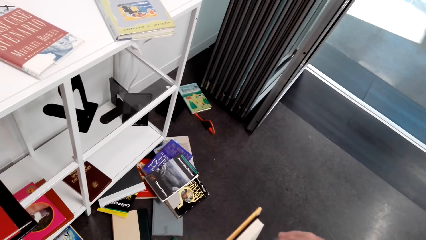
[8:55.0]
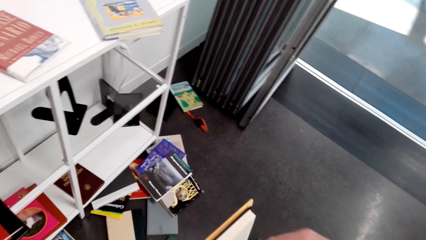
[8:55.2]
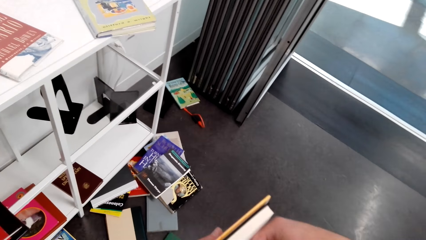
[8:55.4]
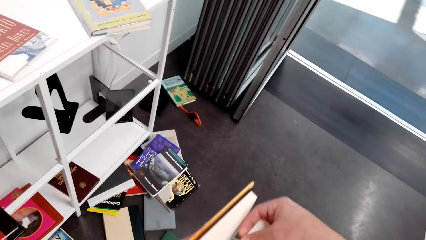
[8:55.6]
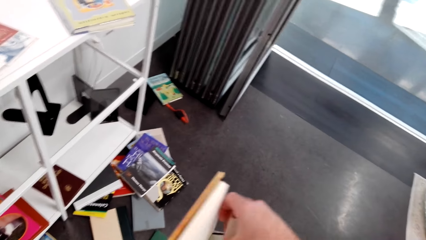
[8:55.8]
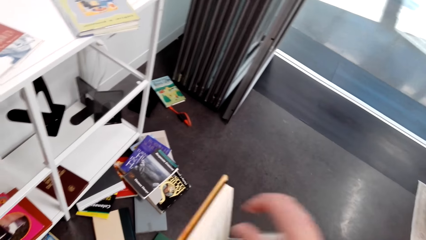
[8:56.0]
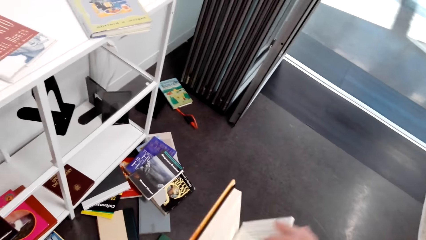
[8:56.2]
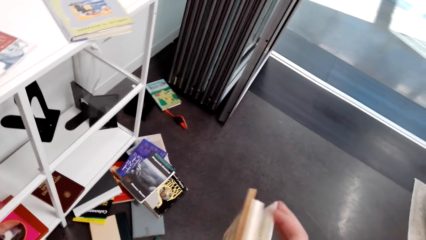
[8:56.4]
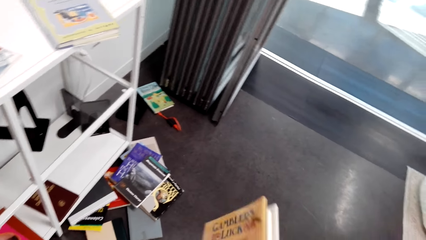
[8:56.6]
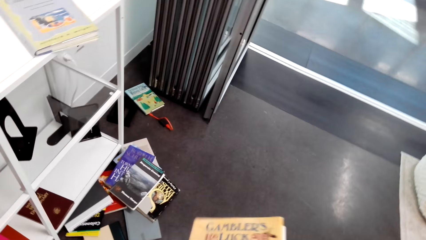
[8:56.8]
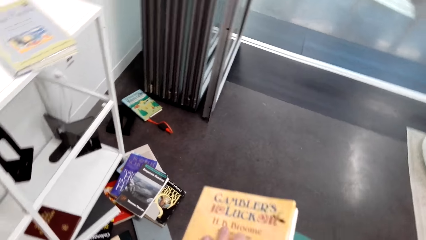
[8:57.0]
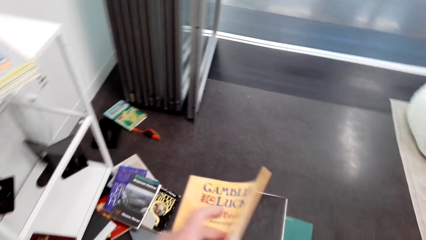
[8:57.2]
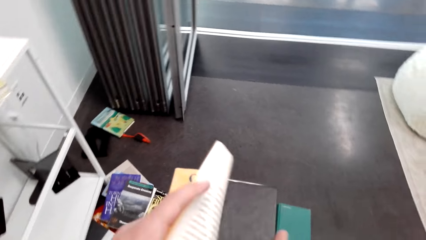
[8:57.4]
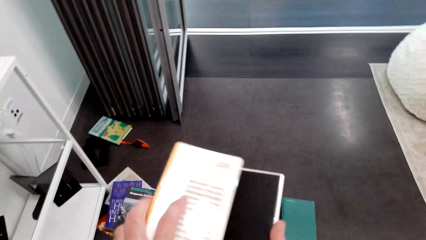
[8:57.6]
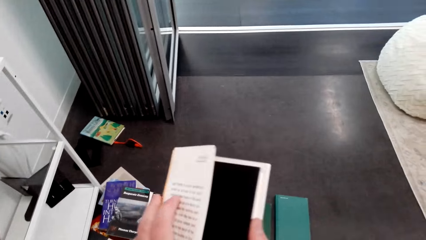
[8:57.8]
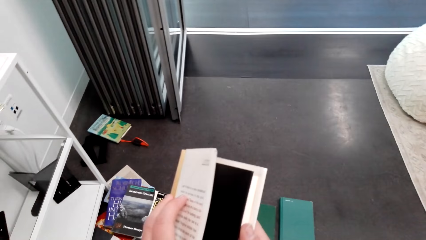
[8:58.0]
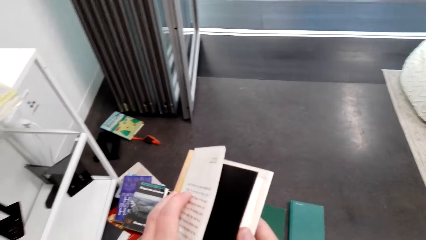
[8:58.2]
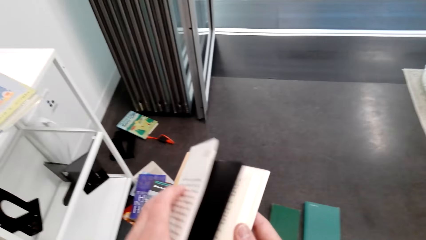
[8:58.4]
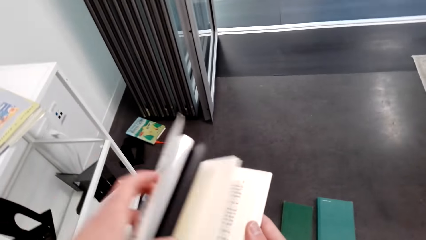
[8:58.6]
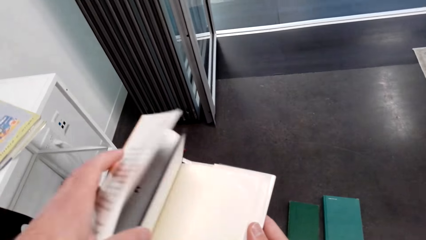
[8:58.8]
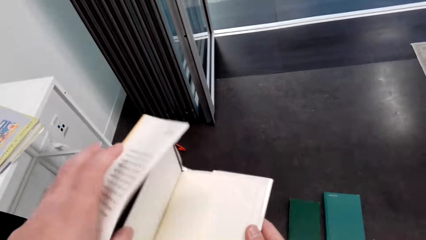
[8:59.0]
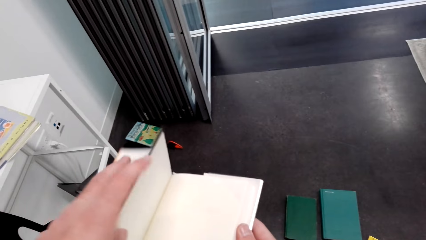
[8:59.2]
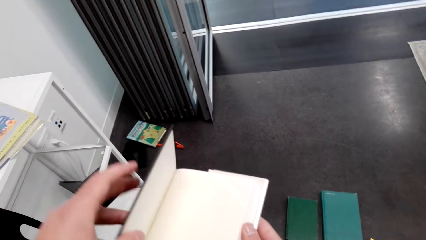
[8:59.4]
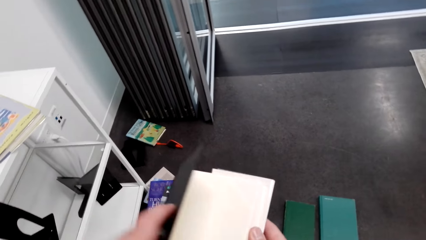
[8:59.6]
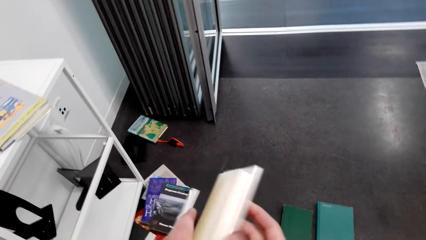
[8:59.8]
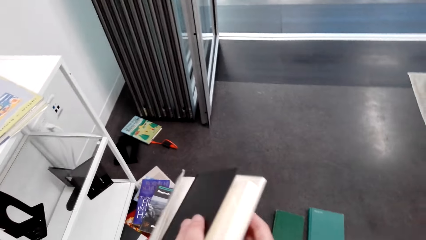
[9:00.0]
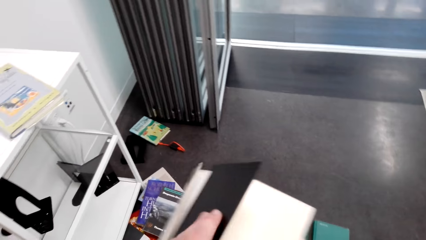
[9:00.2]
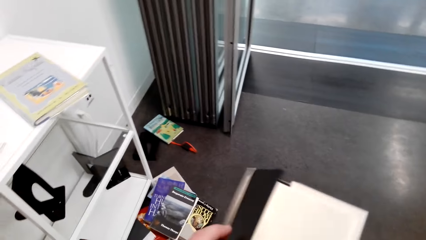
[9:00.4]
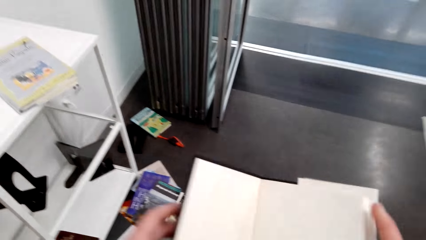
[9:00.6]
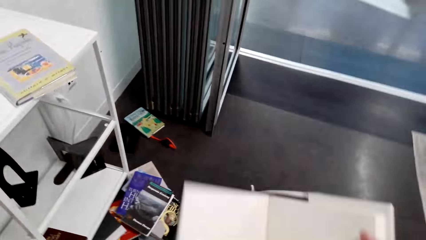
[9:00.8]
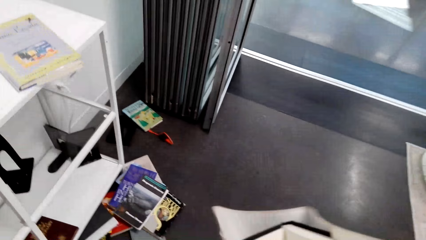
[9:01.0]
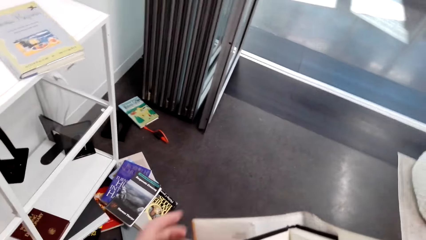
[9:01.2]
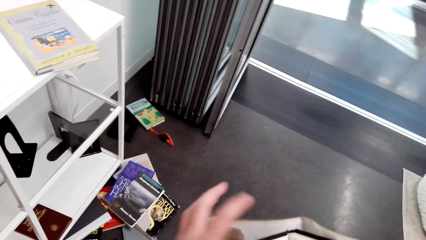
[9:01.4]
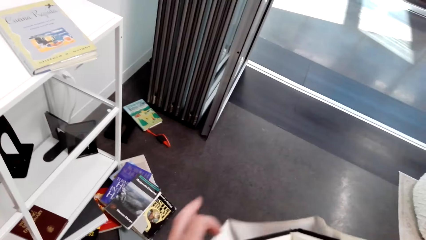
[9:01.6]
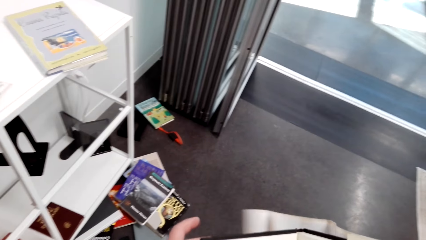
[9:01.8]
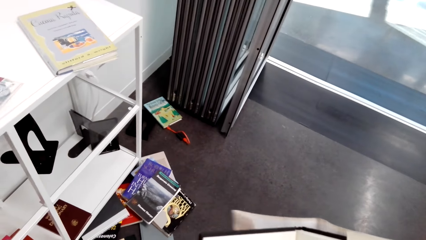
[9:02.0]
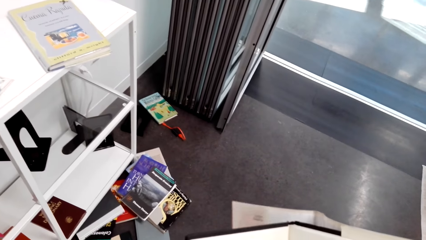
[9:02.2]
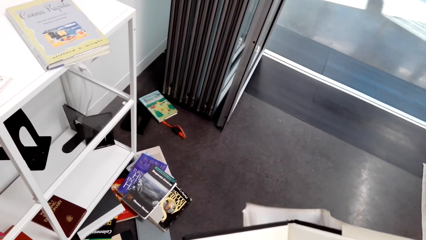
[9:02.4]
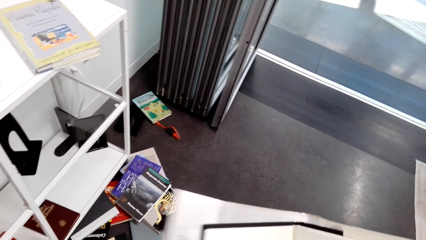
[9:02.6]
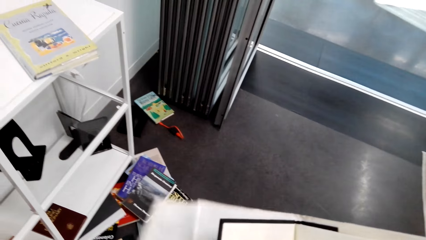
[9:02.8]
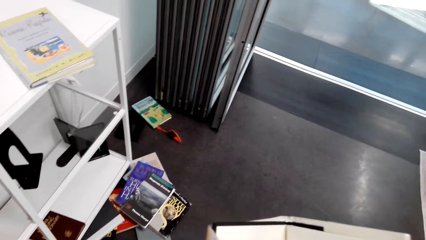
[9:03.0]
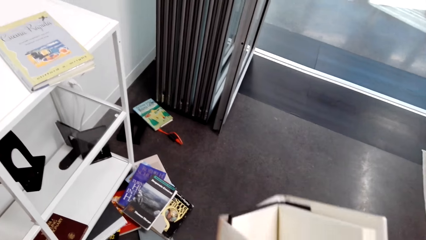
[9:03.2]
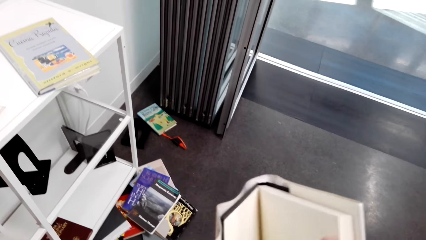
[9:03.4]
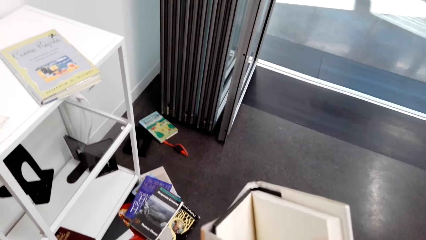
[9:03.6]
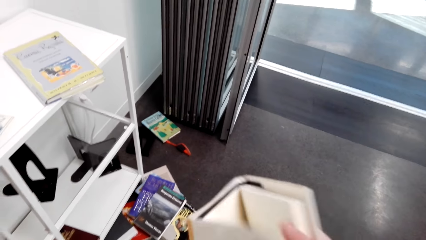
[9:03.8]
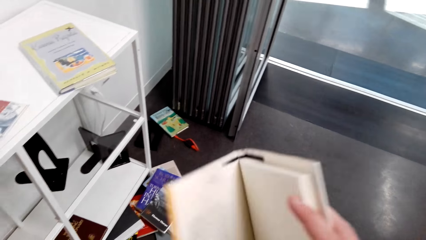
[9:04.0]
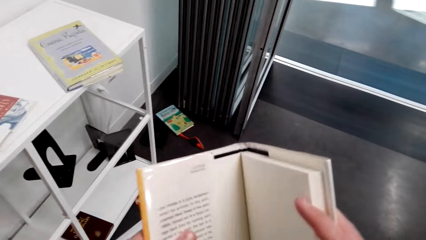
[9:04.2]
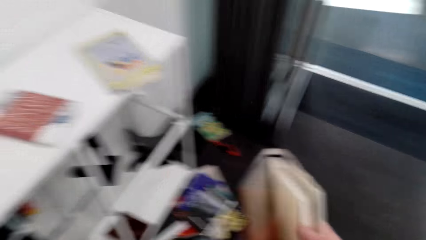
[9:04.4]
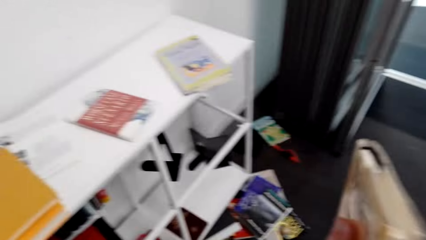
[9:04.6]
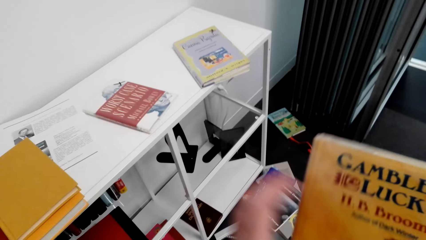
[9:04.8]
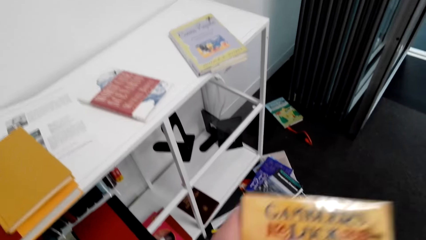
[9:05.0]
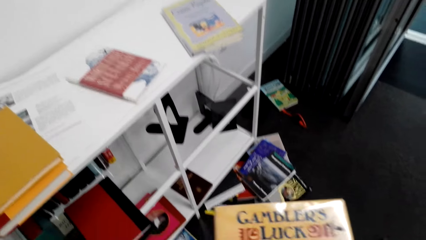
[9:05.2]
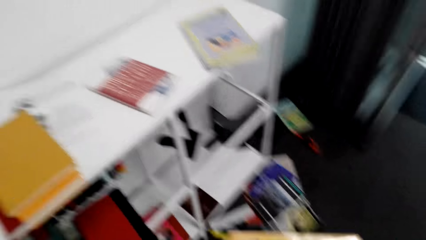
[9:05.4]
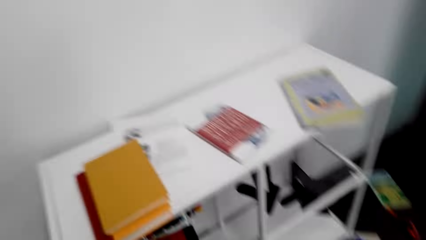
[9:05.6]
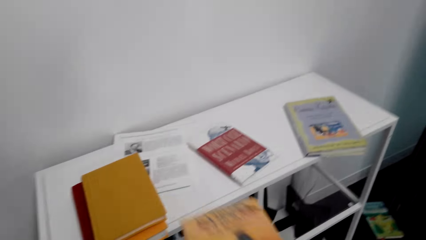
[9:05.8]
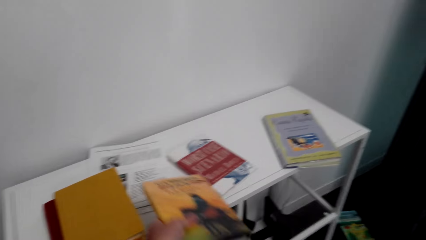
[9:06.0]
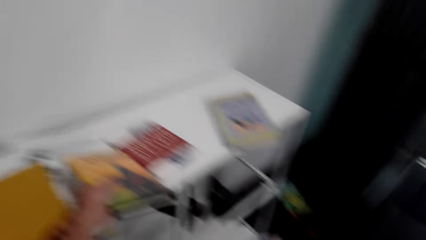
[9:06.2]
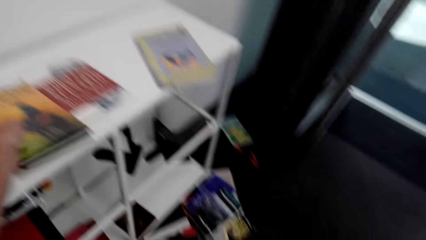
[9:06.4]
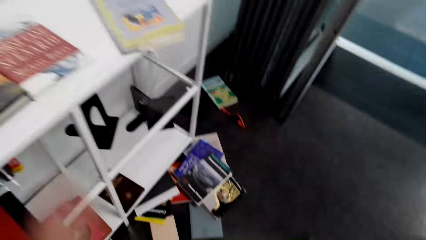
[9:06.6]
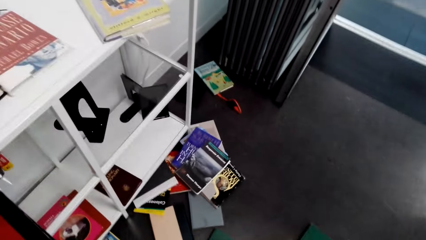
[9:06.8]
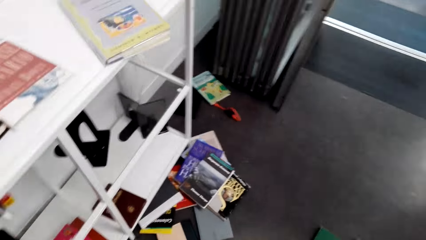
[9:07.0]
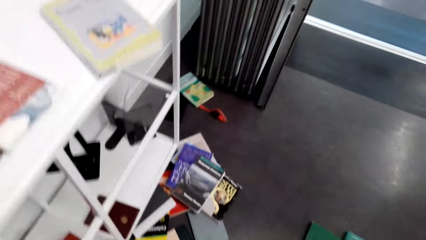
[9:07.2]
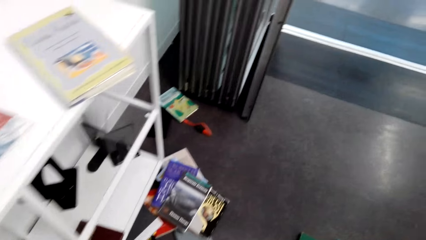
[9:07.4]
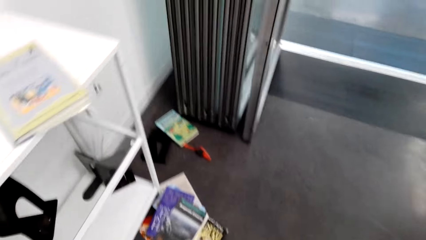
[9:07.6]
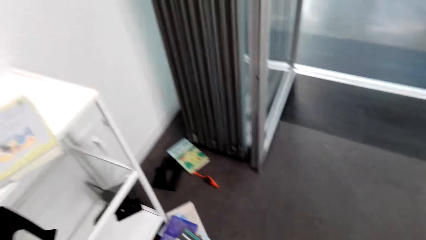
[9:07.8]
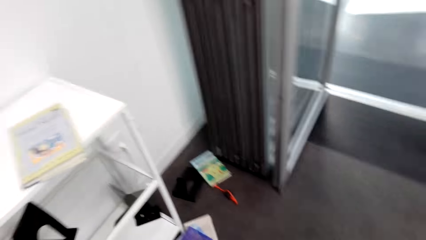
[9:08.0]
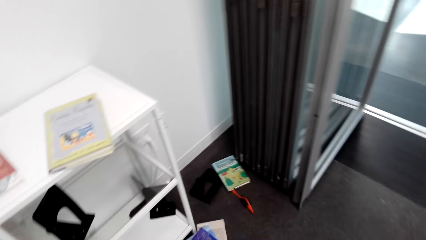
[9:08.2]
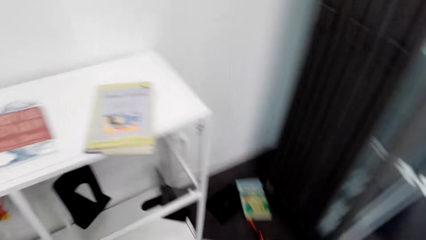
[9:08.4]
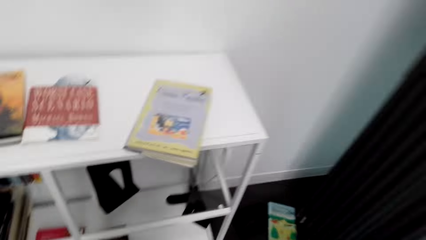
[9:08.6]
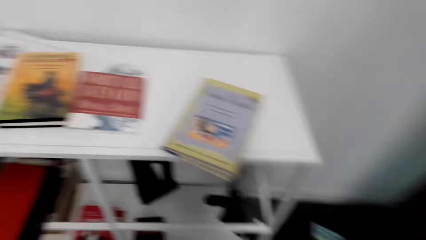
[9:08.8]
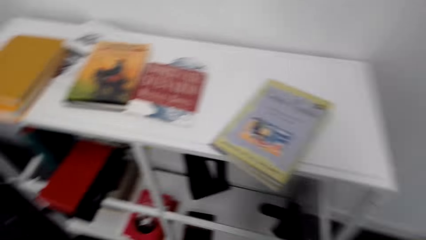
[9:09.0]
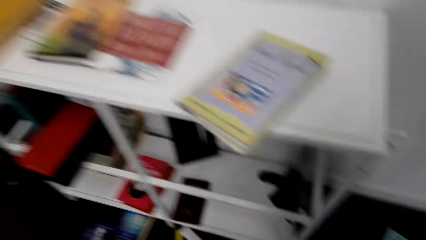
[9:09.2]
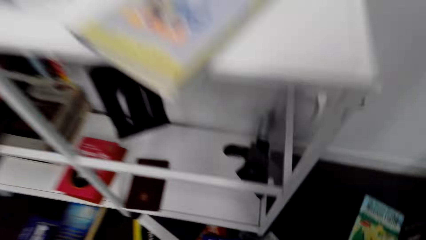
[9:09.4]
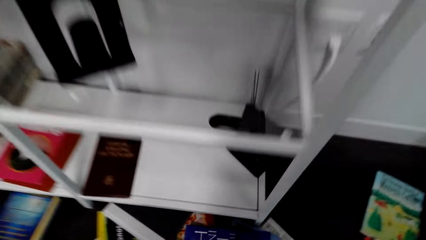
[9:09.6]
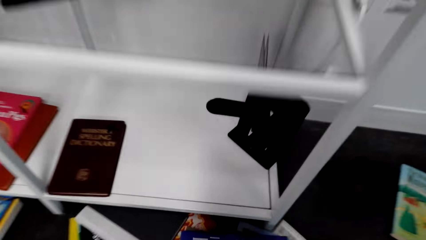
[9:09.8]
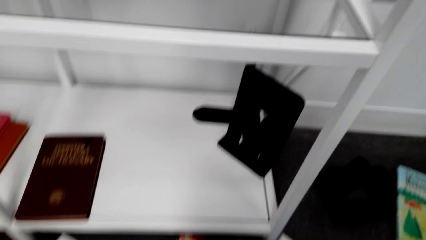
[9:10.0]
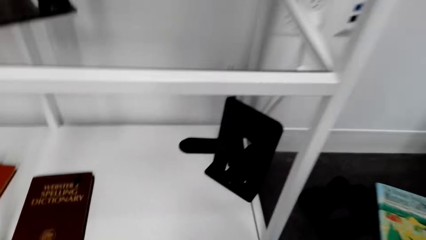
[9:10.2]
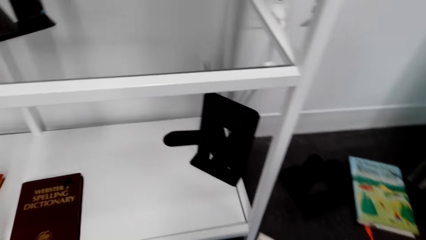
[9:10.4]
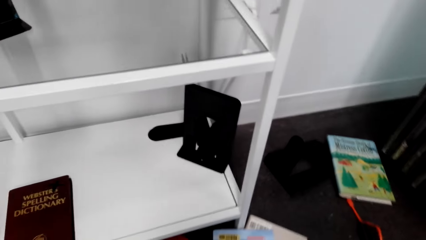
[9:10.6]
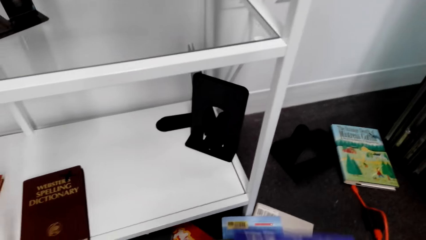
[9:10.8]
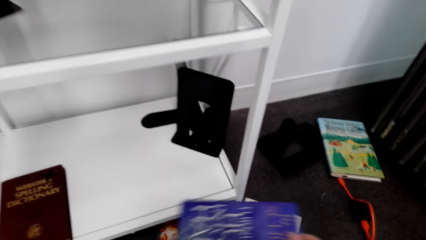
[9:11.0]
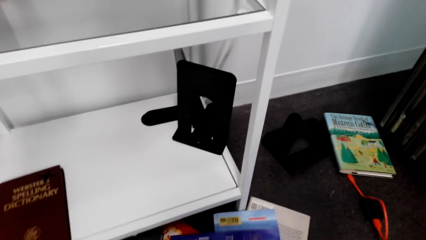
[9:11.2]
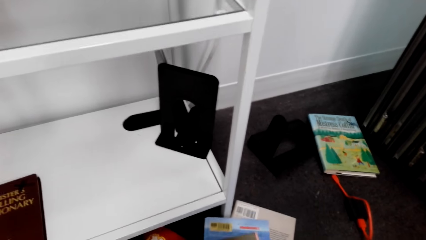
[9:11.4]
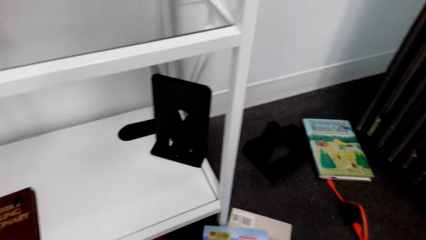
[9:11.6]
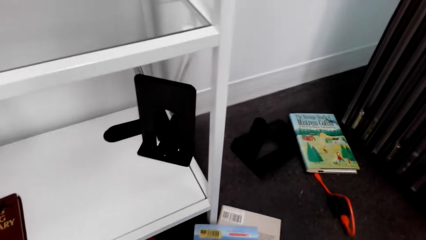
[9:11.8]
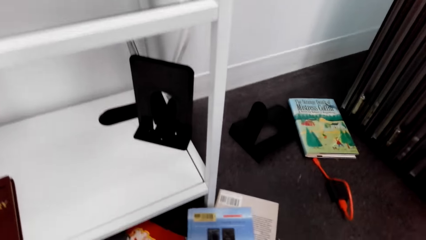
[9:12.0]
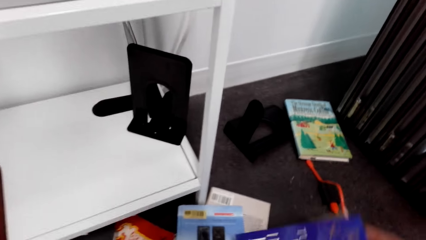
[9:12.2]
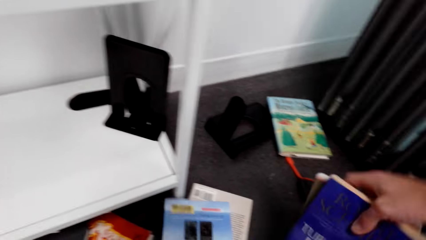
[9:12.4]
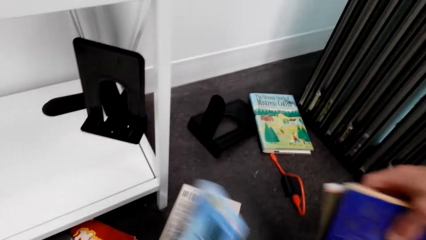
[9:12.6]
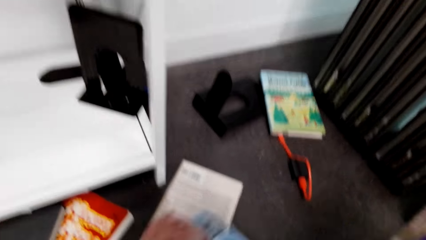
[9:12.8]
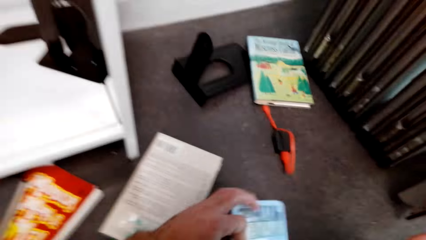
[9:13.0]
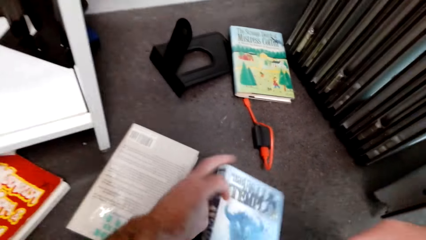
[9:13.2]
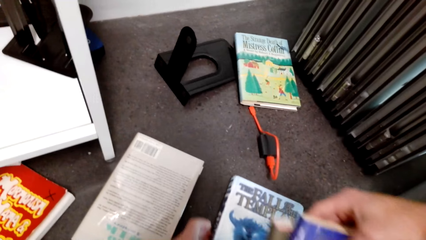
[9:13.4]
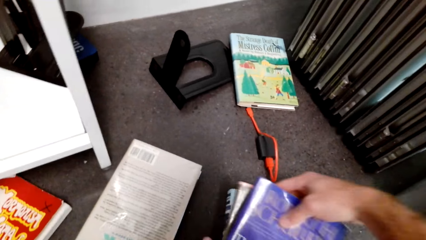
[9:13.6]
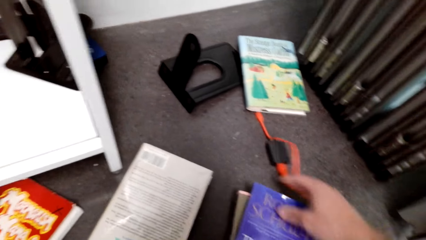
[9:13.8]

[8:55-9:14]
The camera wearer covers a book. They pick a book.
